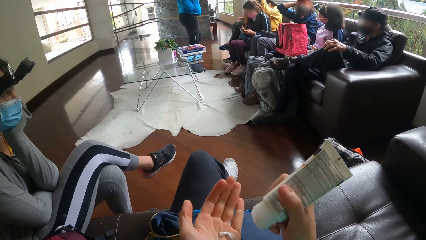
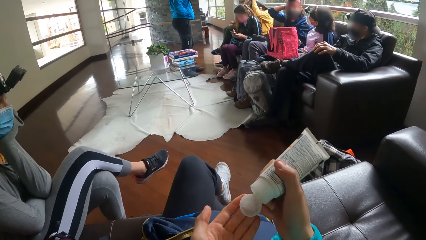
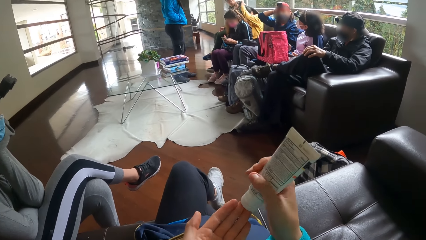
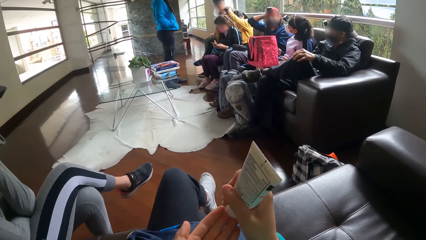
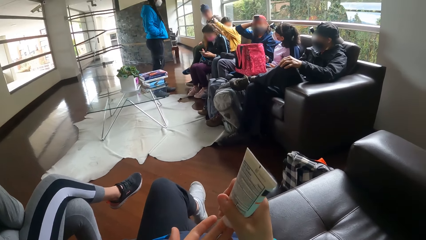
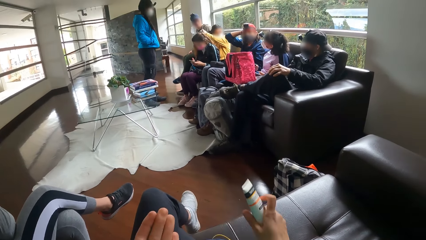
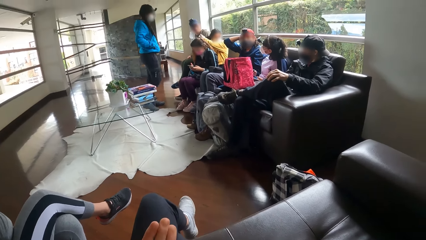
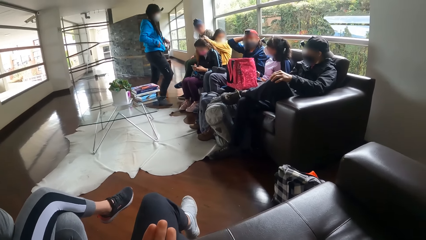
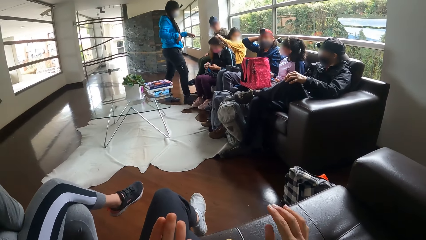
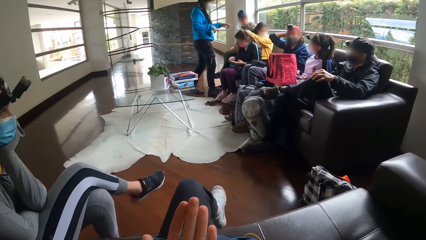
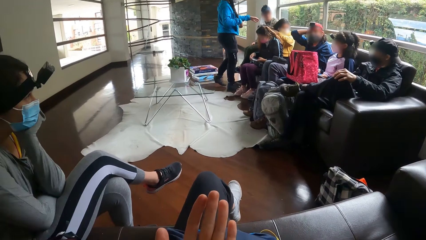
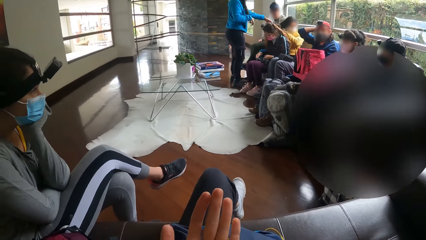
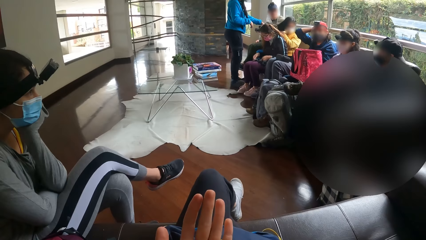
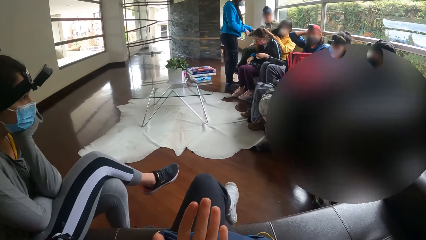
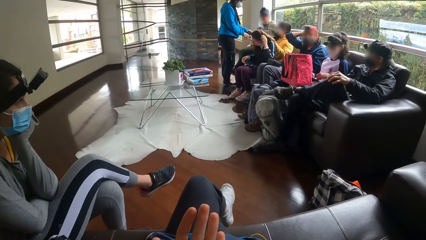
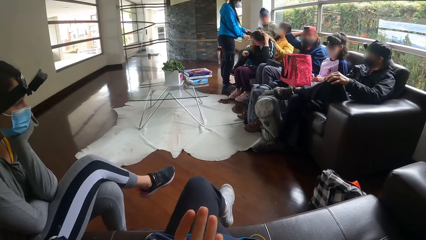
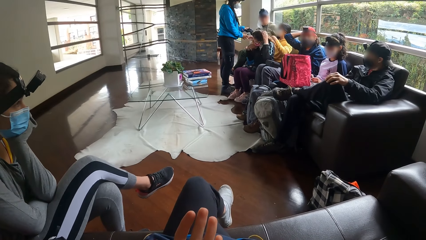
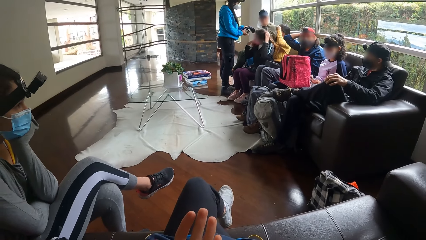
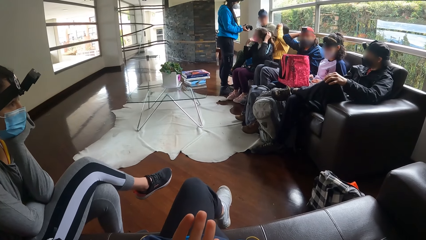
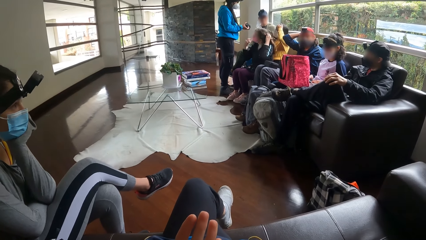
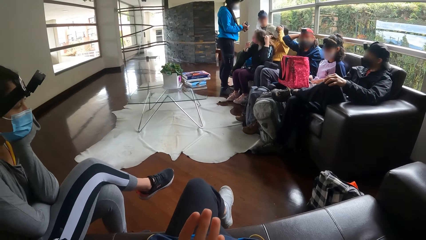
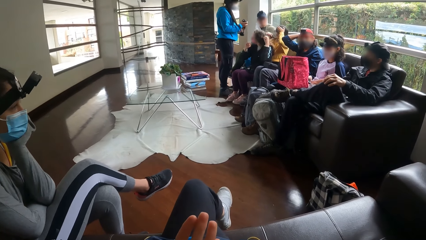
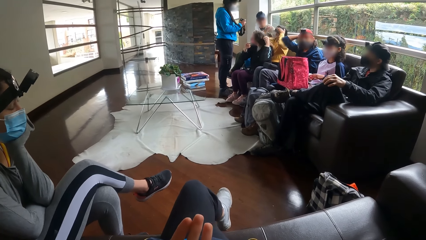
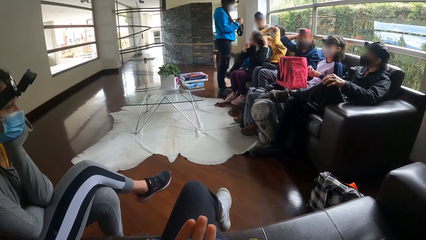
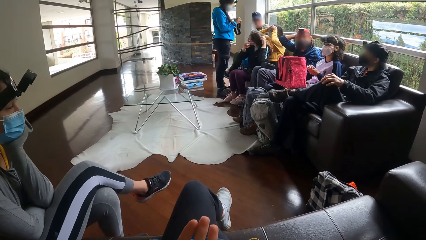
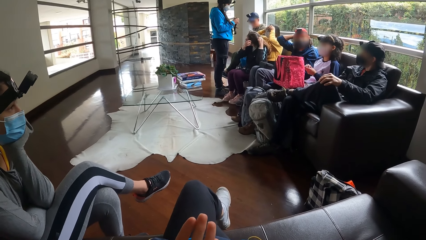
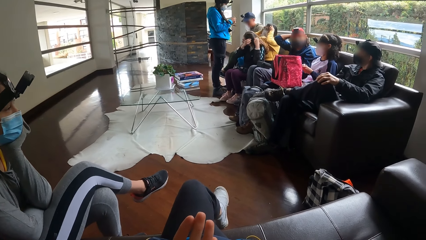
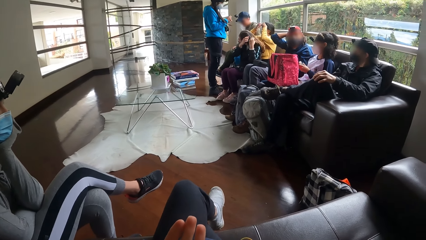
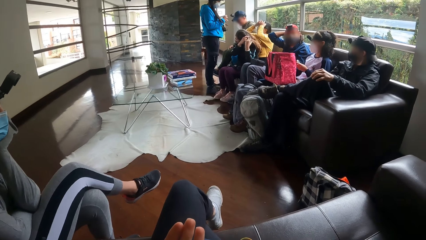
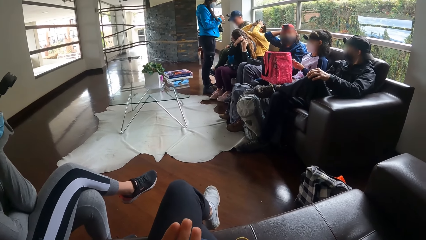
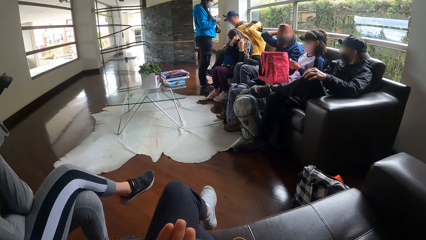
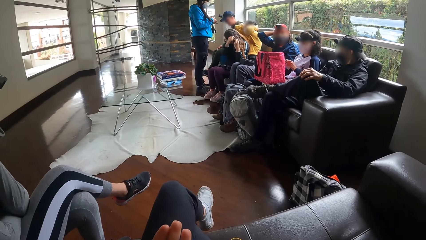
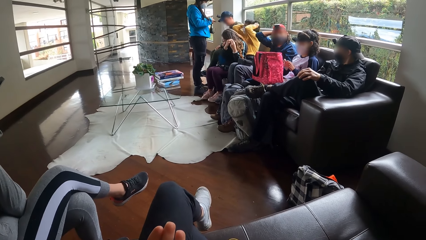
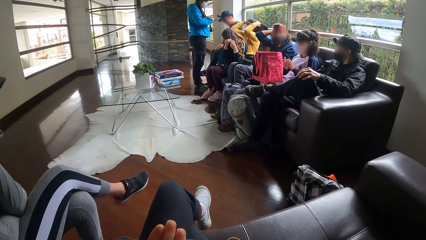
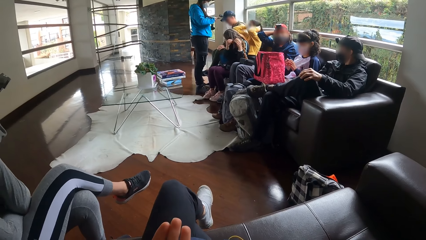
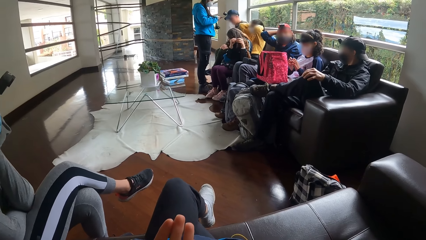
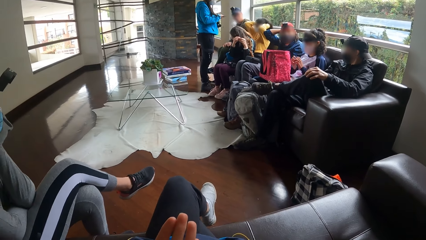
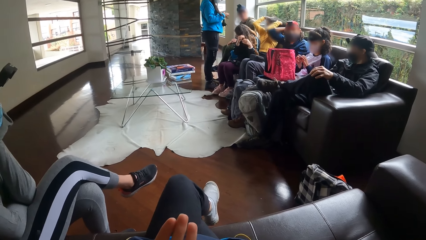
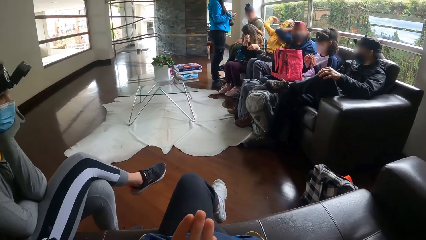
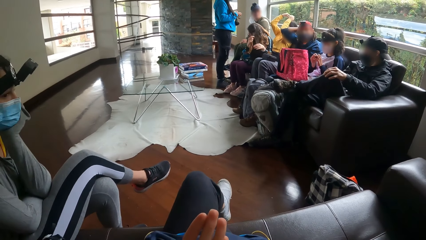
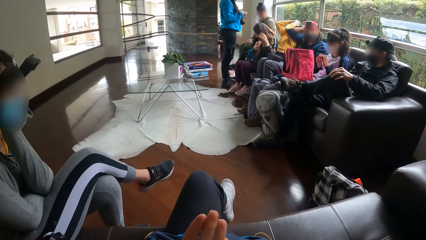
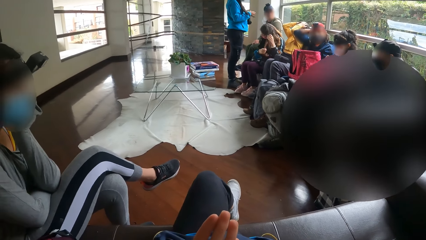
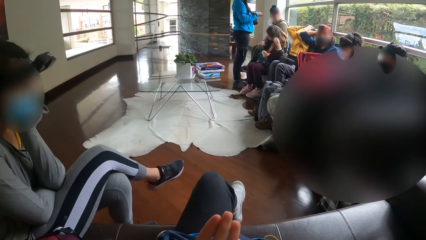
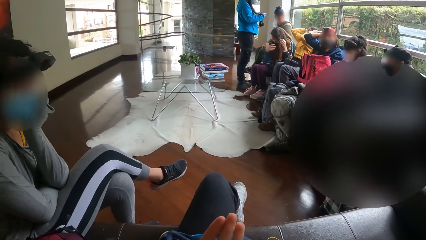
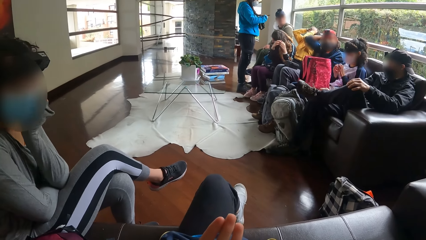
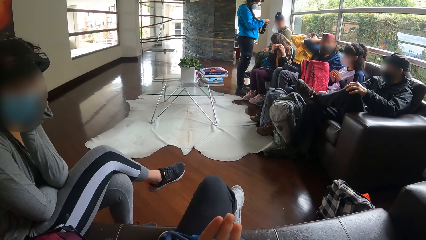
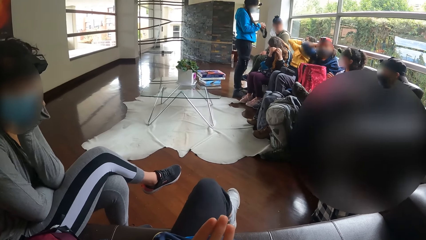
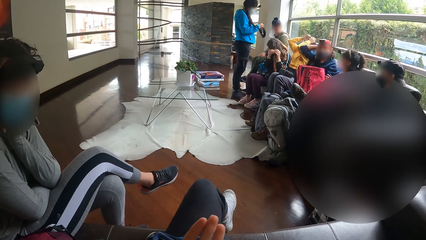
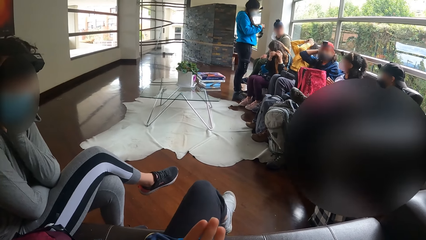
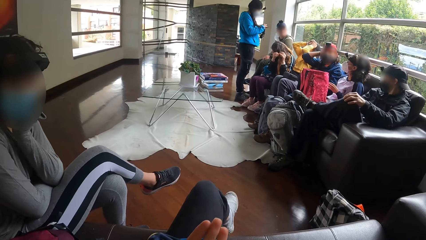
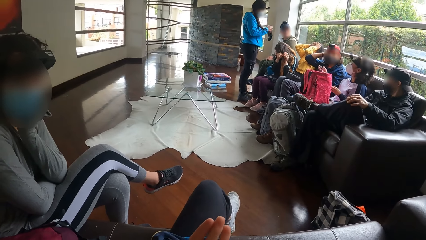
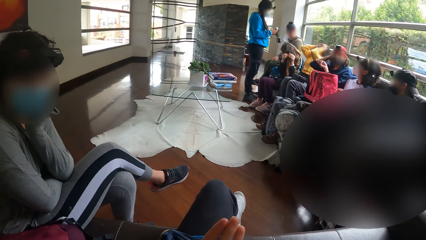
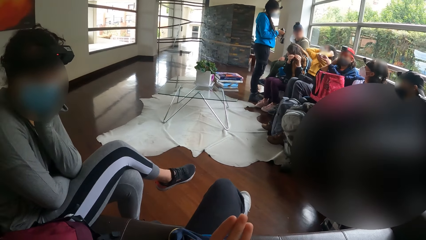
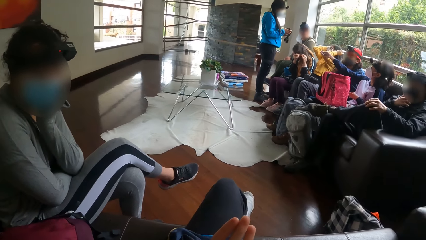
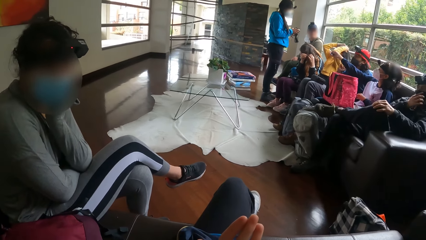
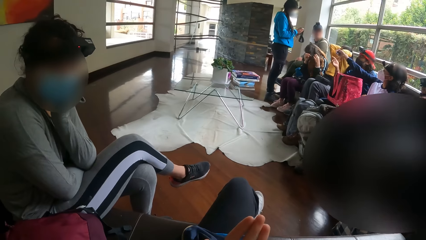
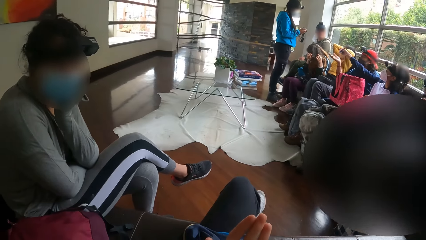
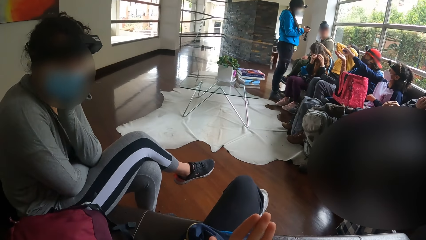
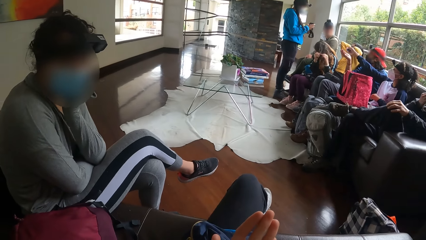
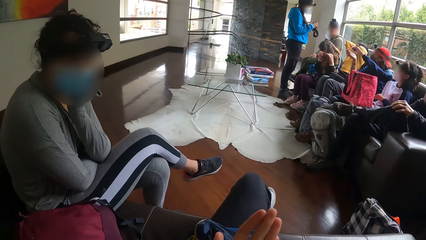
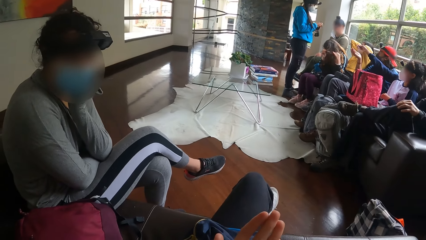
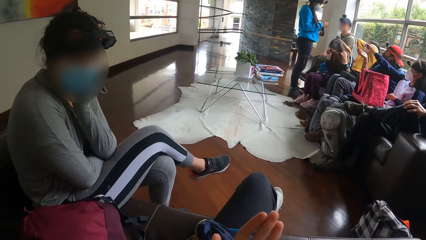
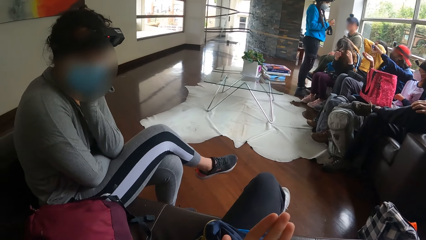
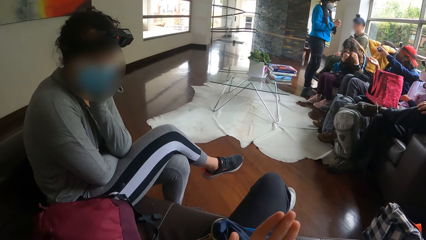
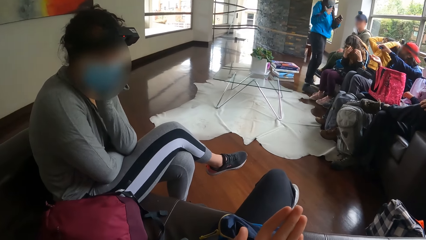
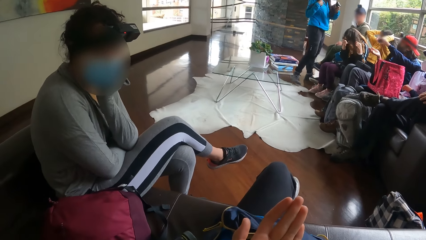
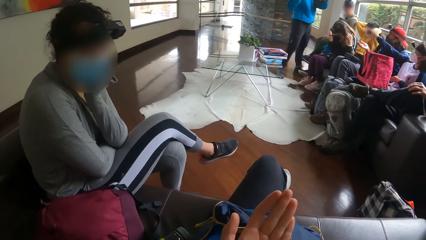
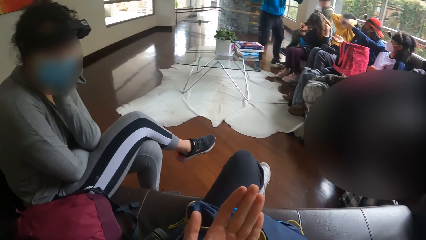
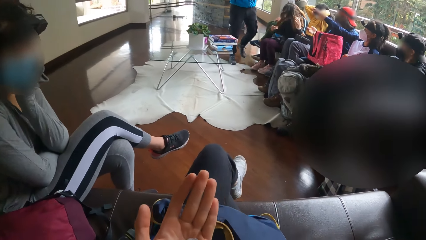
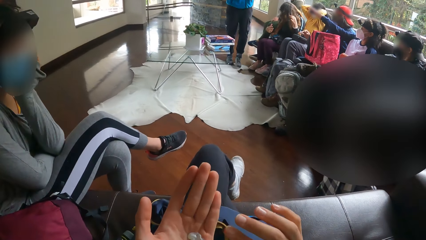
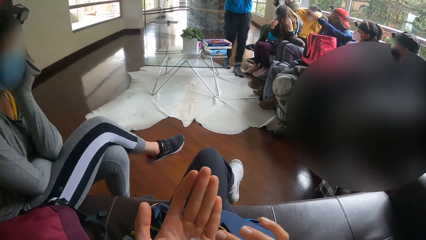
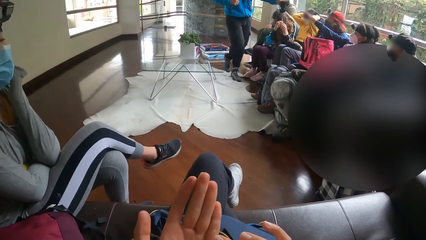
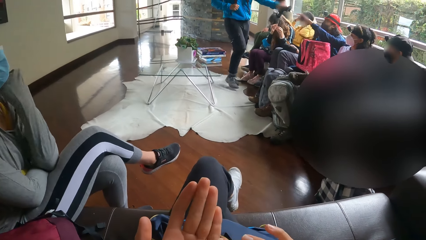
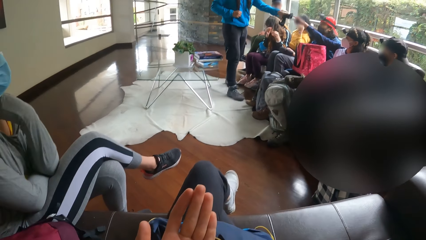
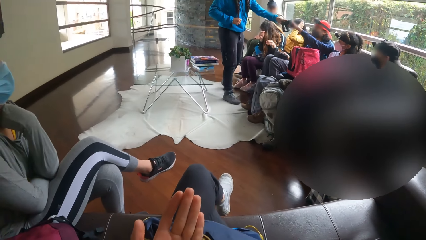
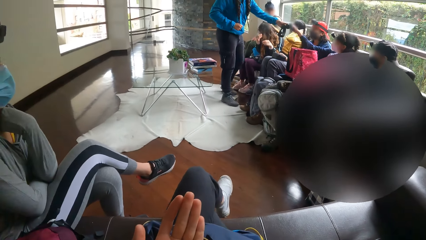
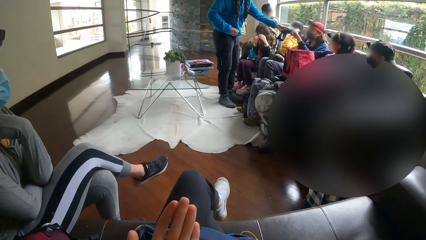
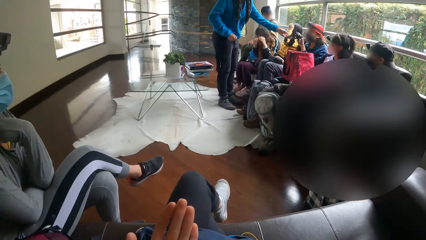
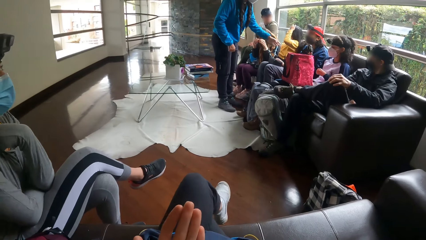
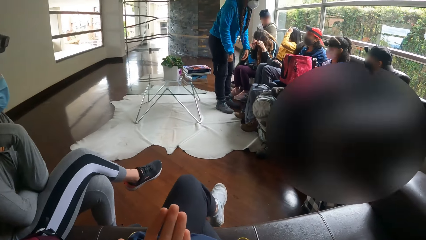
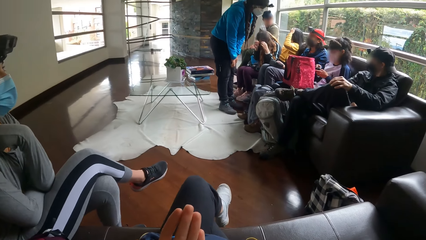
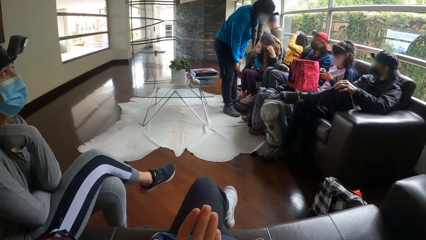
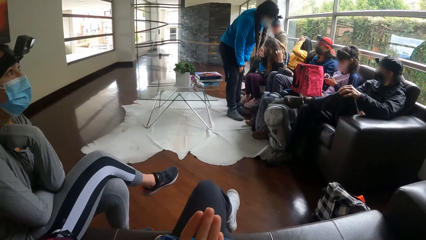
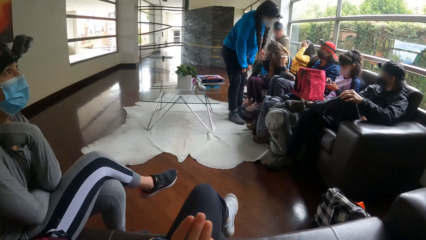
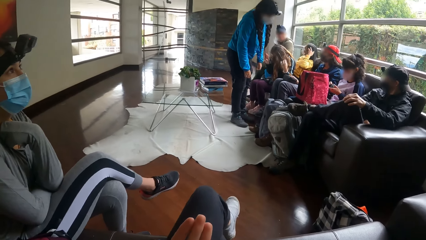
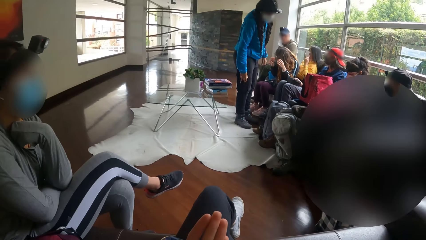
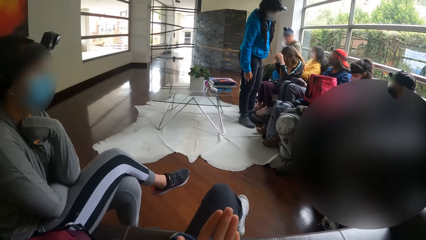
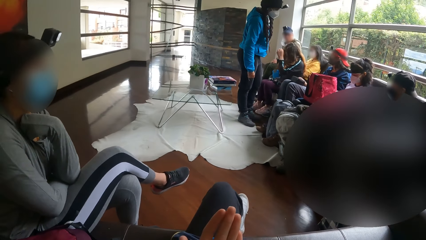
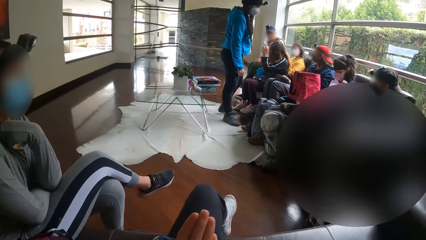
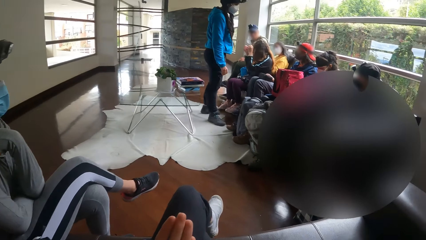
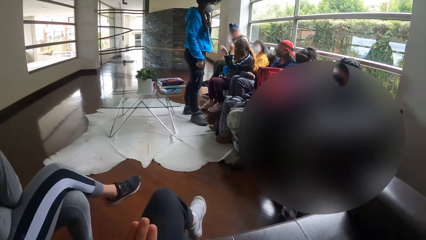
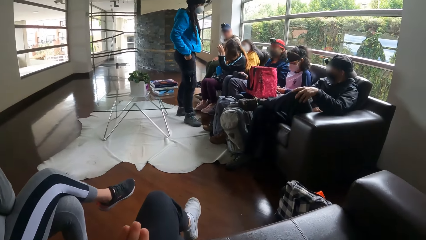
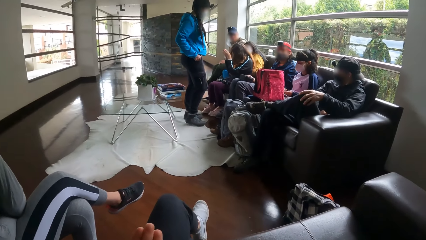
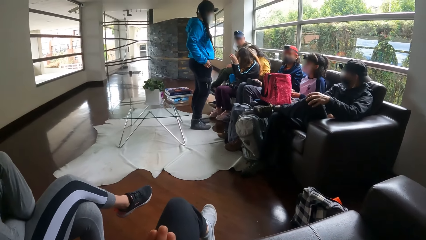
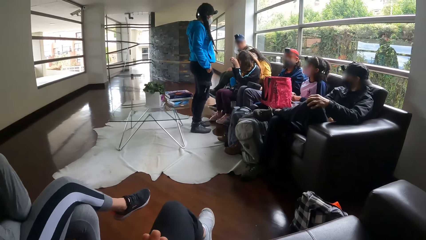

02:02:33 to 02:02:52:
The camera wearer closes a lid of the cream tube in her right hand with her left hand. She places the cream tube in her right hand on a sofa. She displays her palms. She mixes the cream in her palm with her right hand. The woman places her left hand on her neck.
